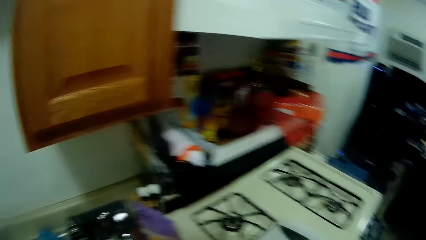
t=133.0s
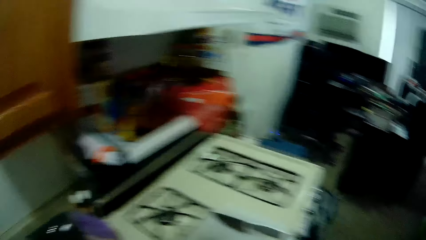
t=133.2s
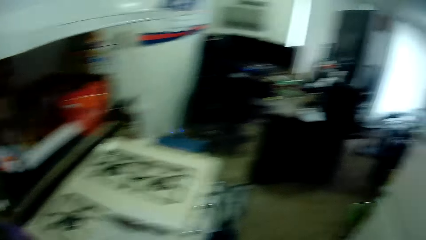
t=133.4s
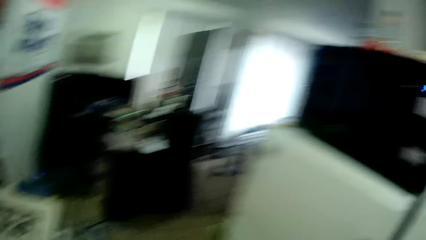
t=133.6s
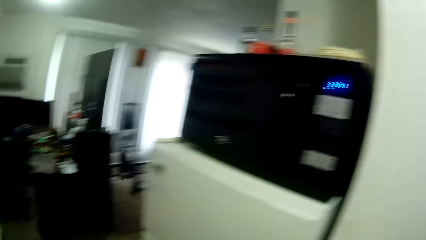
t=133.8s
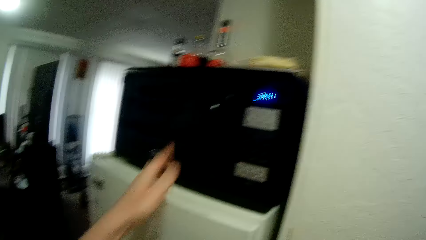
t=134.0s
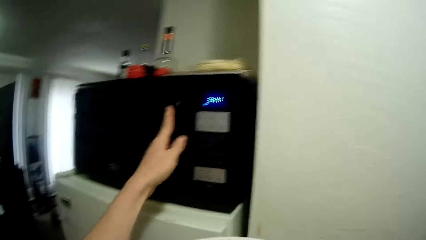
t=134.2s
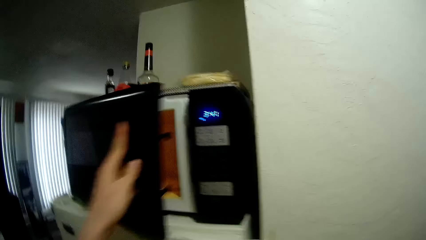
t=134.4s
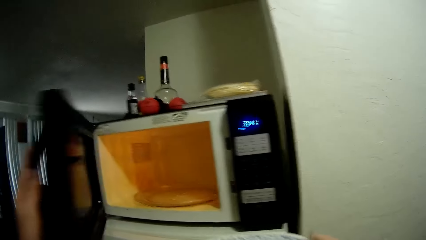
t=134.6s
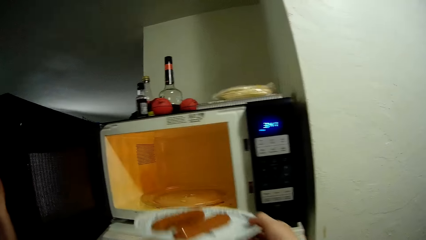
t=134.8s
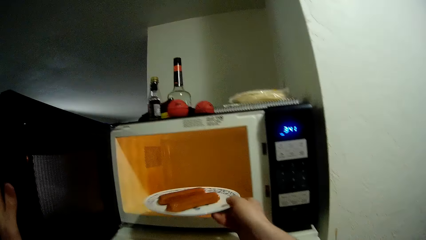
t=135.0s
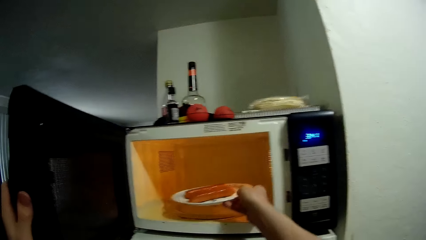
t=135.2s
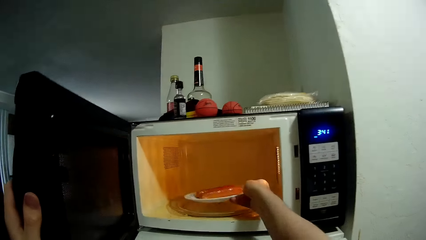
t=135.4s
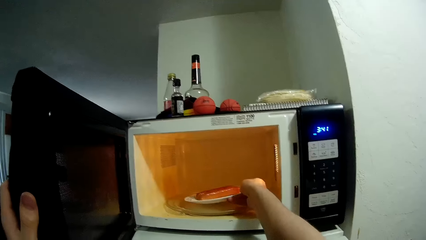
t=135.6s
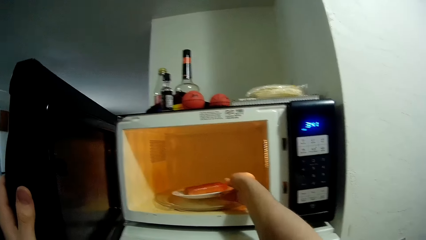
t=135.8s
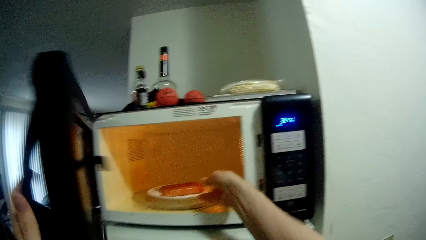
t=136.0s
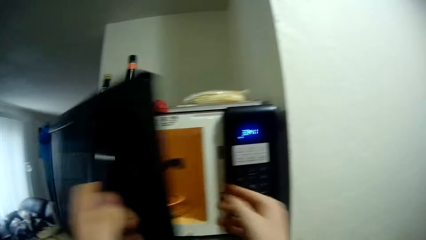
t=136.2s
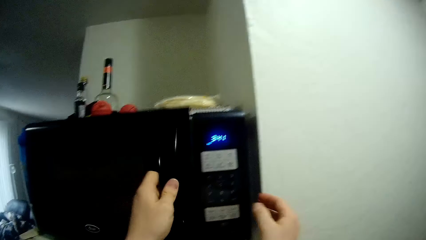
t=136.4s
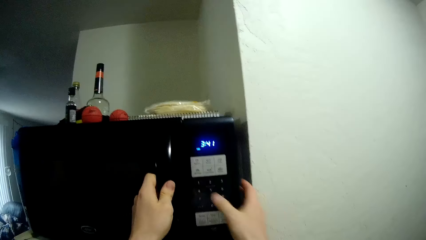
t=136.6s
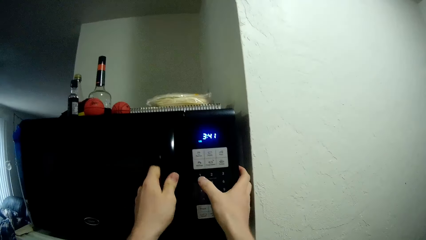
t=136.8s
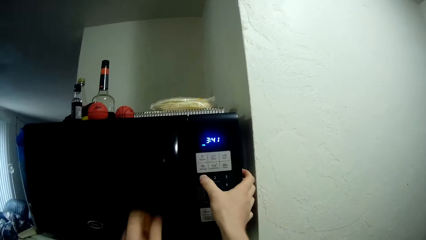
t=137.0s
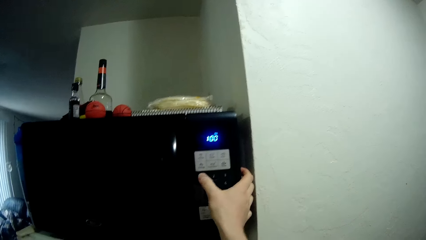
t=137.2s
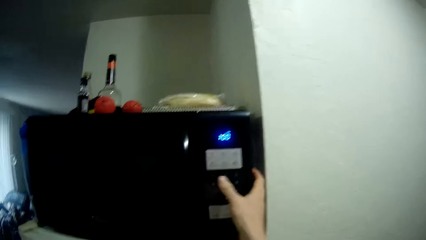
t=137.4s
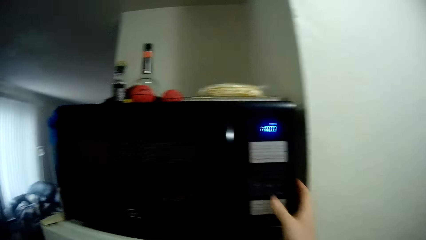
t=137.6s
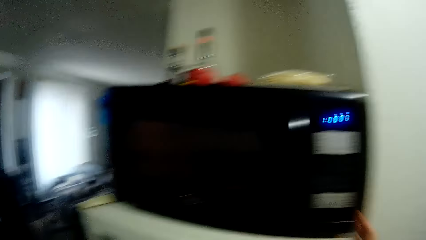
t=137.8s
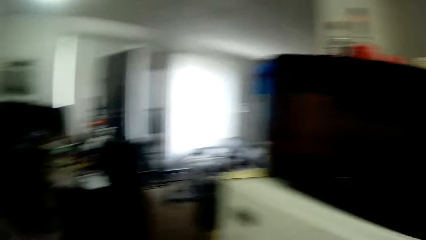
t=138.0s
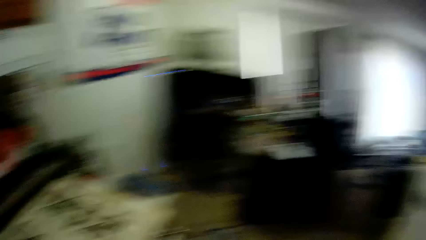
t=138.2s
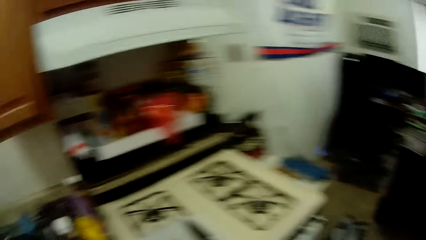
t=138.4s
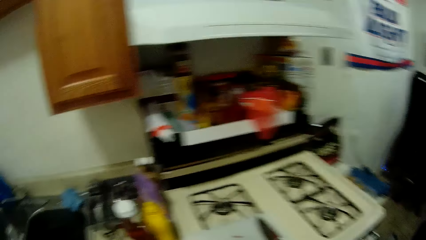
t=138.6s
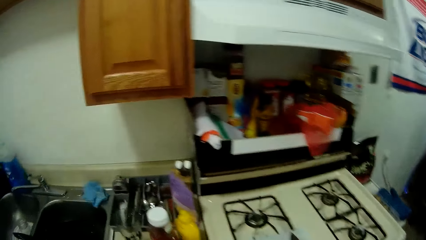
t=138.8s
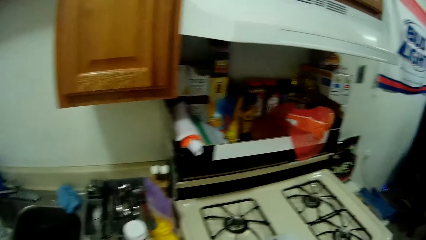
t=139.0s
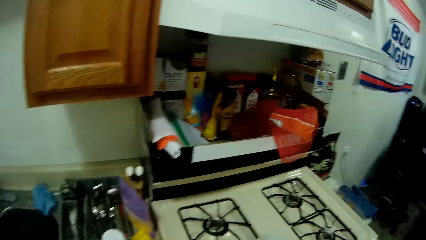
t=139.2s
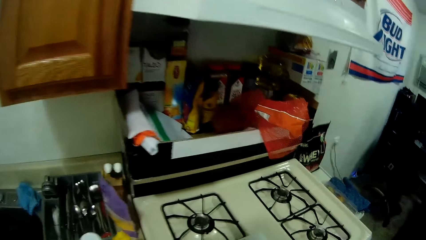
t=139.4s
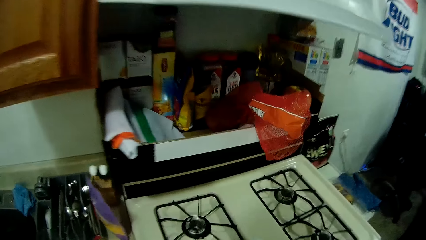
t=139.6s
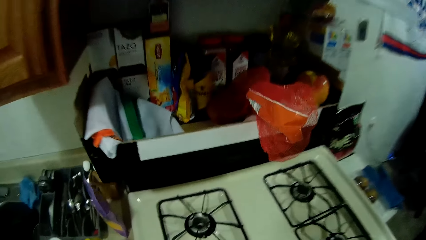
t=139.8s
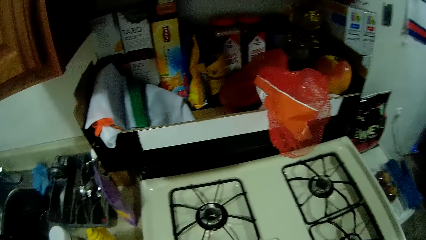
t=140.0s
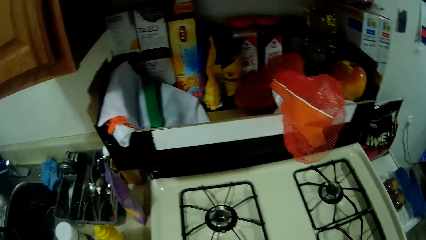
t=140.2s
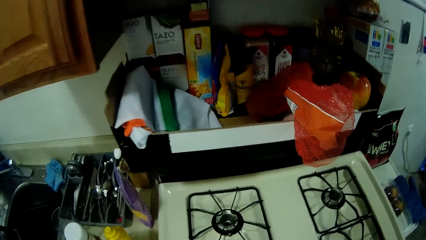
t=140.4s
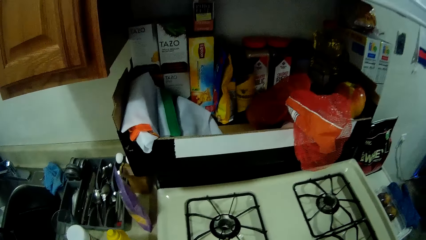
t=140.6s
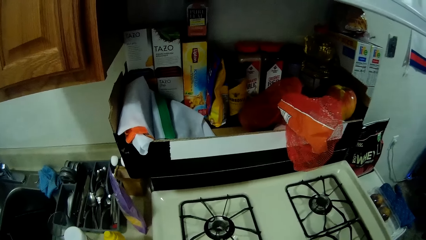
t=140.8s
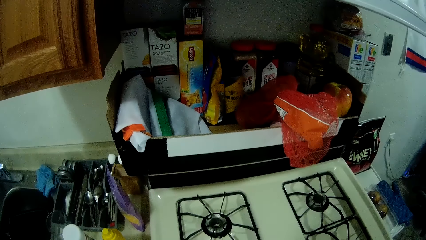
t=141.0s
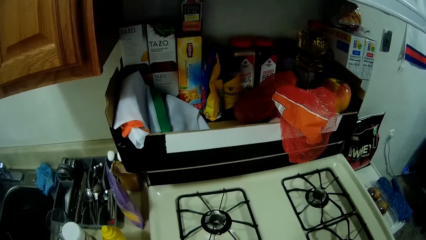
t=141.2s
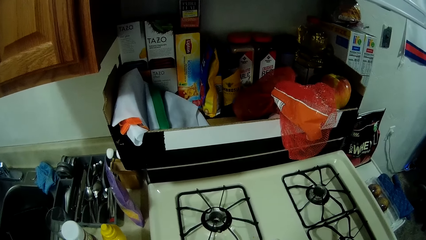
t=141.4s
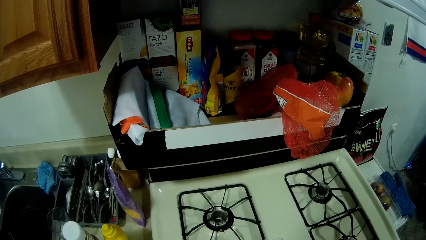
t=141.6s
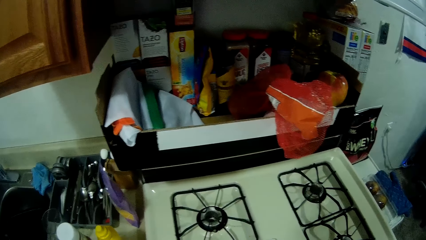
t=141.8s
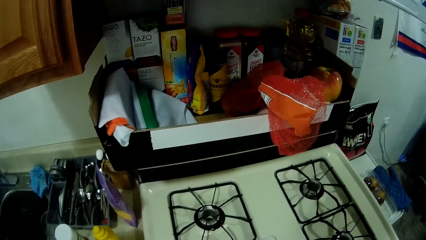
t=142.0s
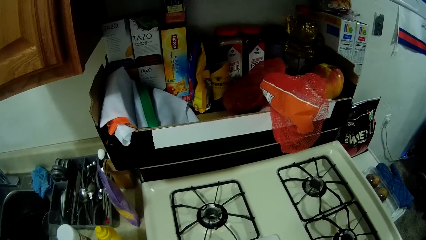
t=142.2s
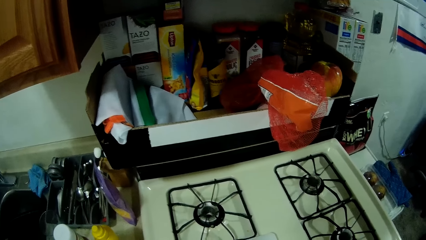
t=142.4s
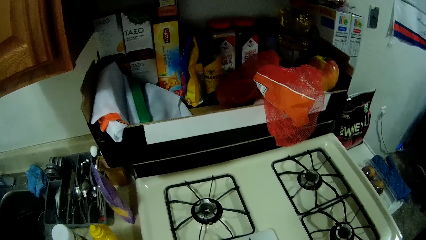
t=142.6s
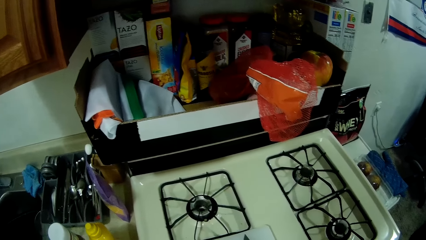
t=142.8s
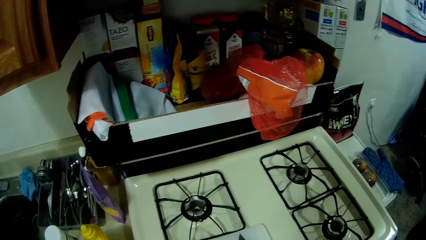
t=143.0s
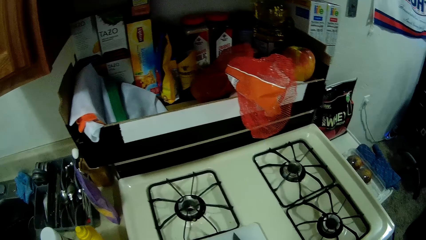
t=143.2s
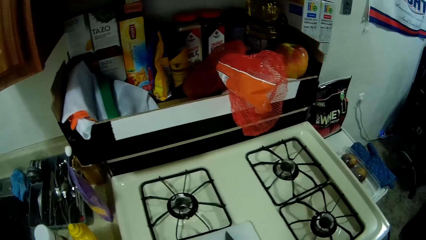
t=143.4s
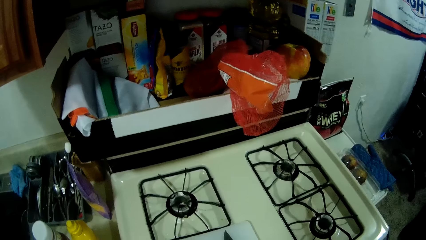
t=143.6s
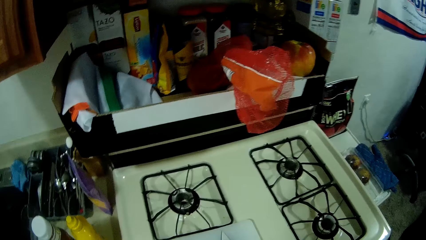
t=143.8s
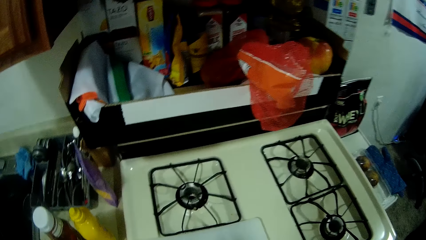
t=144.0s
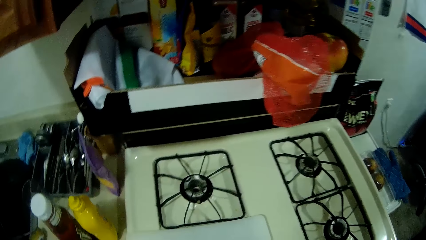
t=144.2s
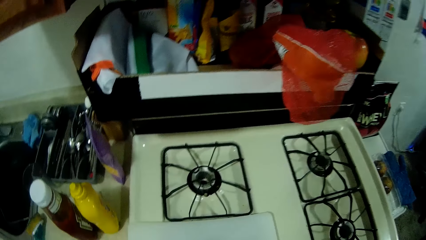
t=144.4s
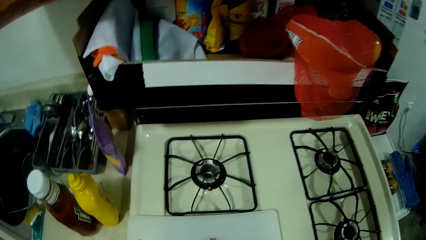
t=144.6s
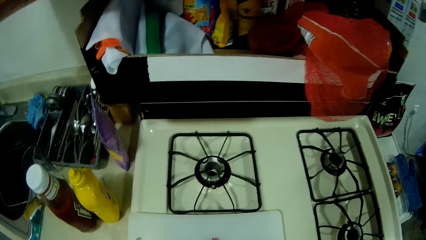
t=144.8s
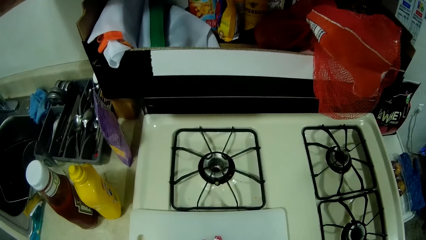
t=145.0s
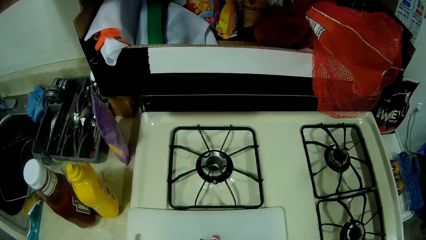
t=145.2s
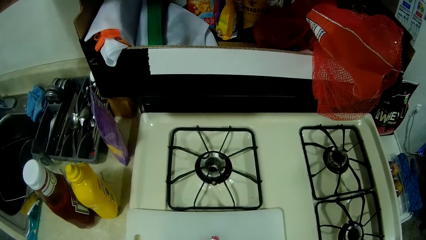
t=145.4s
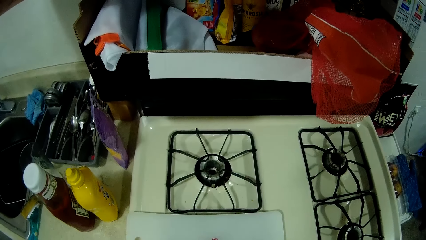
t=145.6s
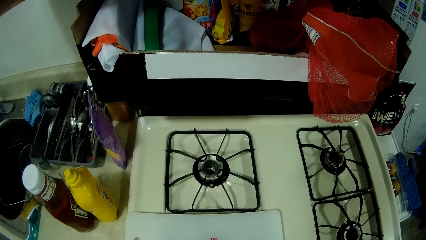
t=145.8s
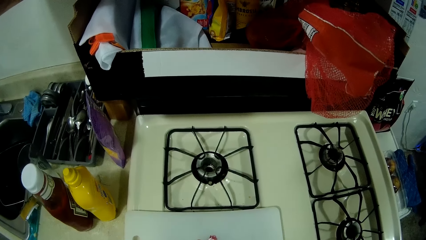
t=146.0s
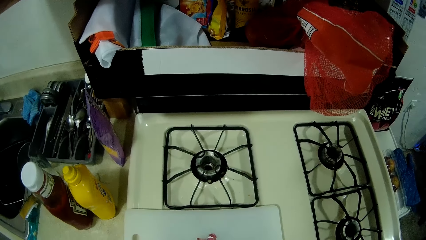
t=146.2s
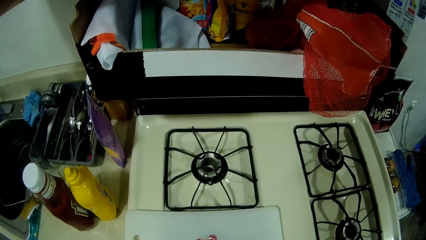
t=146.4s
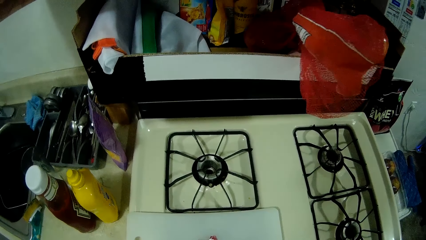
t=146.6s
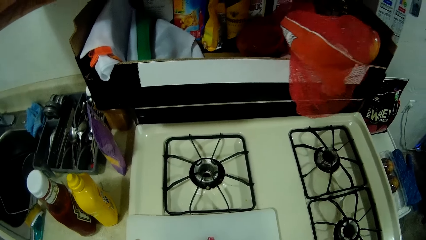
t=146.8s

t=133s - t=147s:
The camera wearer opens a microwave on the refrigerator with his left hand. He puts the saucer containing sausages in the microwave with his right hand. He closes the microwave door with his left hand. He operates the microwave and presses a button on the microwave with his right hand. He looks around. He does something.

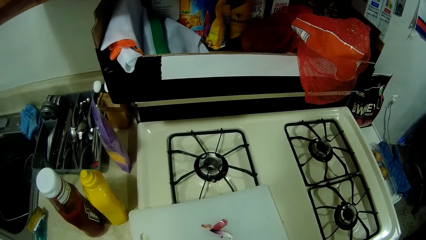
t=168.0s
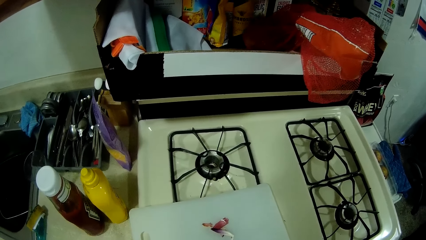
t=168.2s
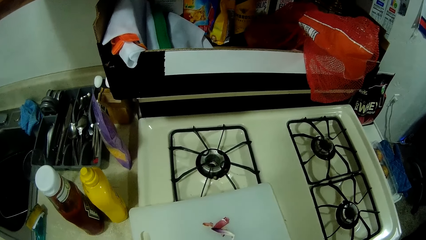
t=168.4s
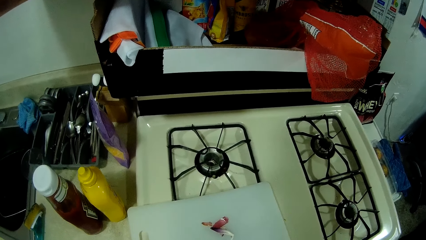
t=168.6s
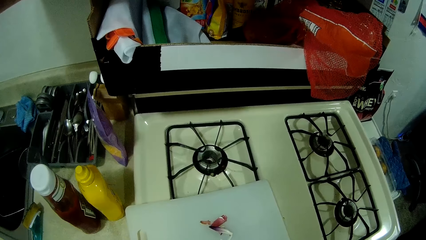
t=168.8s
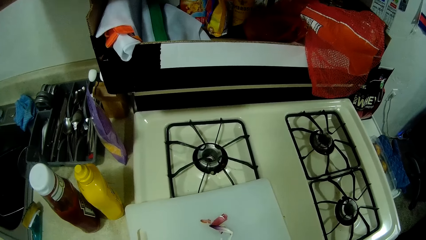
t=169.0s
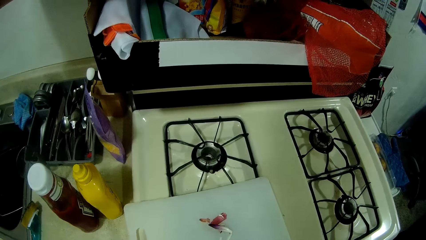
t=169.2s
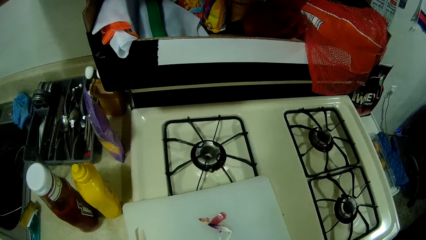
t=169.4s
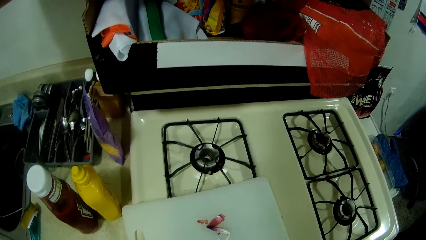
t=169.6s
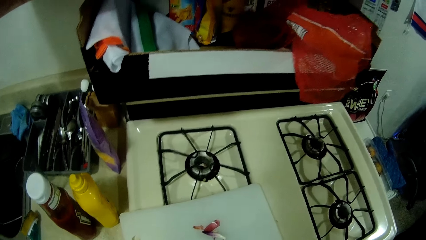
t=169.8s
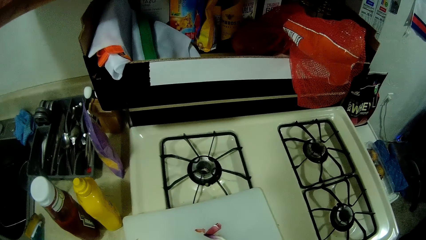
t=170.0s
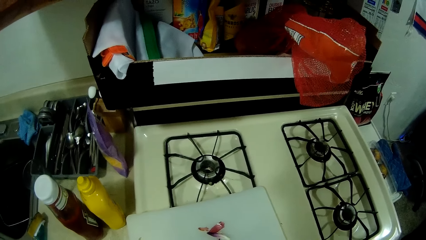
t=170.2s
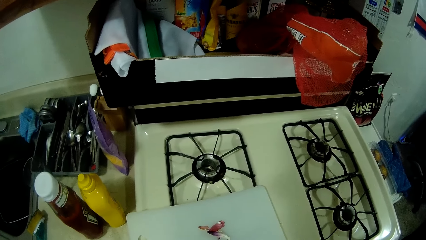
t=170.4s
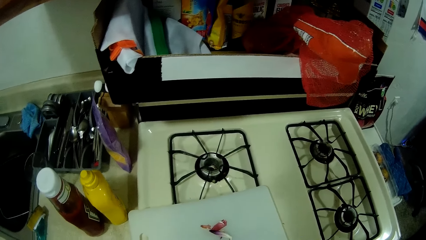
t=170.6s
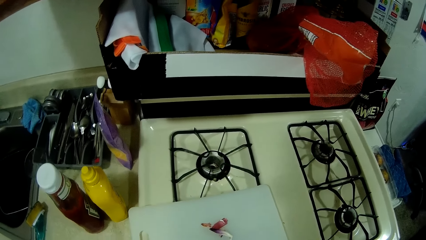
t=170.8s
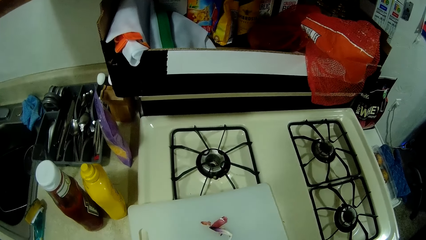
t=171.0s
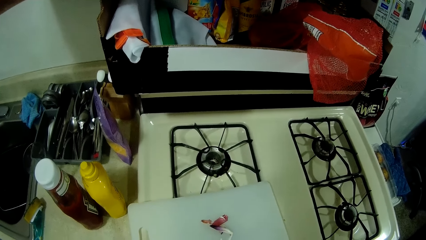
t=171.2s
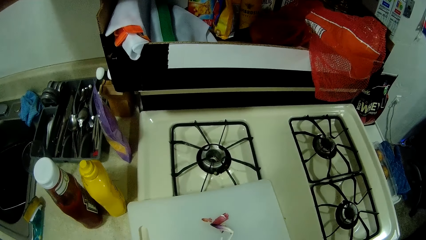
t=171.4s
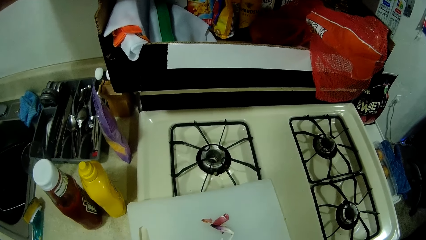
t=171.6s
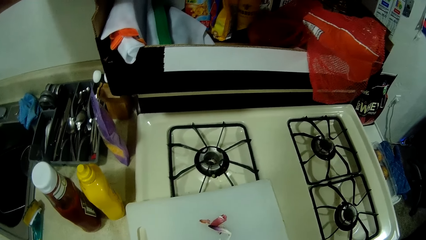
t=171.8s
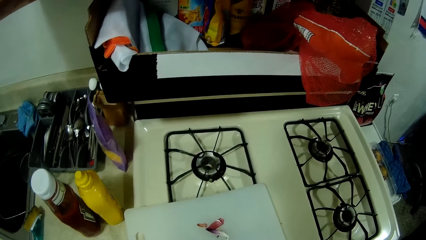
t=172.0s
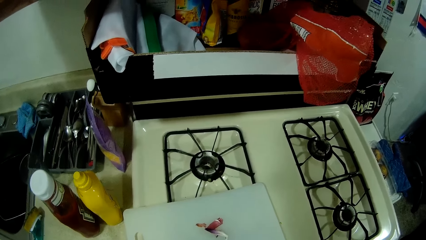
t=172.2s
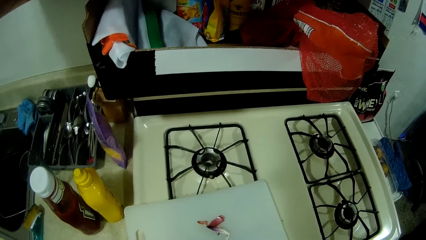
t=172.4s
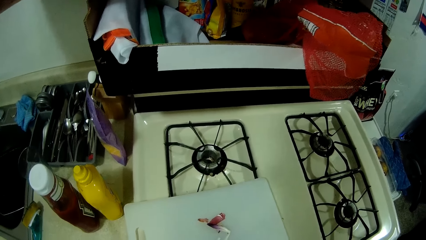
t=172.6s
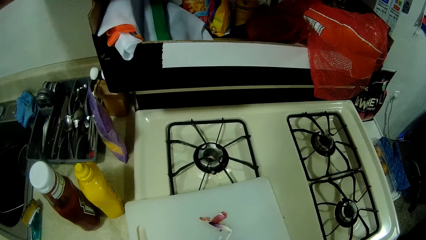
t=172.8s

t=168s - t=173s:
The camera wearer moves the chopping board. They do something.
